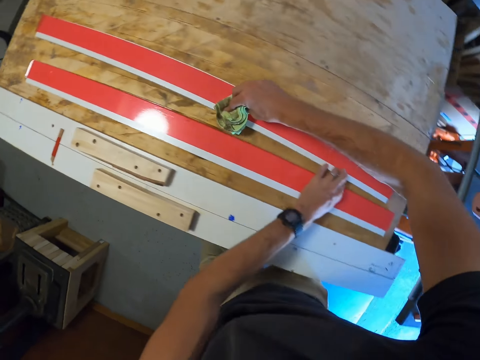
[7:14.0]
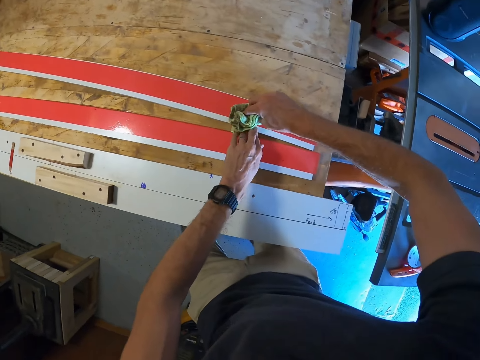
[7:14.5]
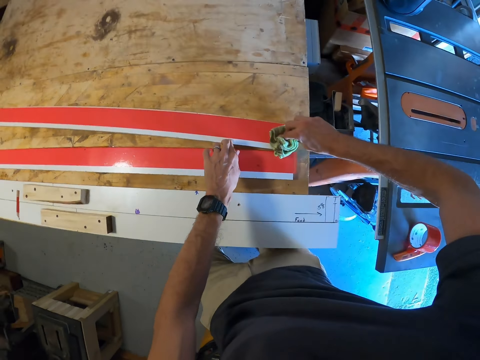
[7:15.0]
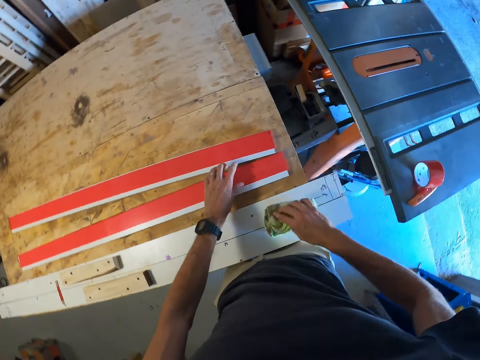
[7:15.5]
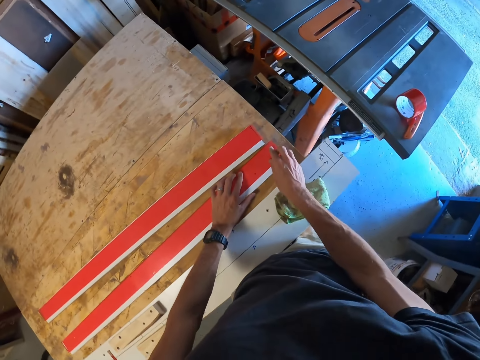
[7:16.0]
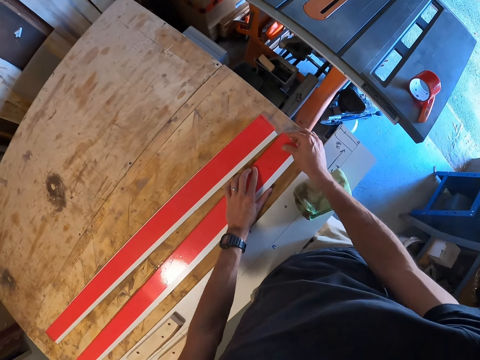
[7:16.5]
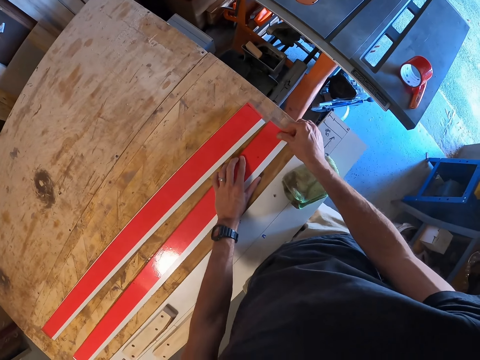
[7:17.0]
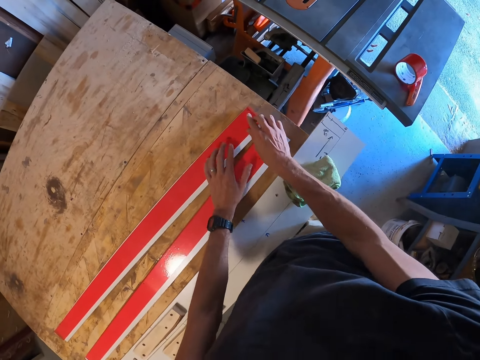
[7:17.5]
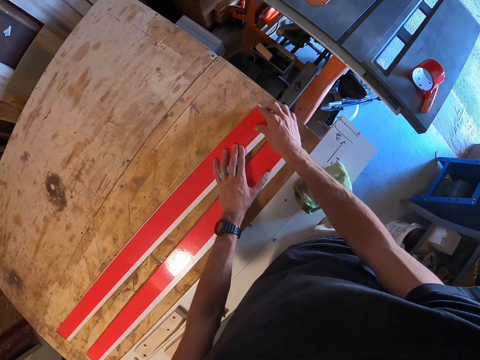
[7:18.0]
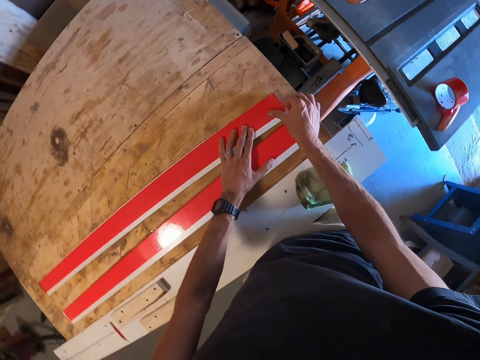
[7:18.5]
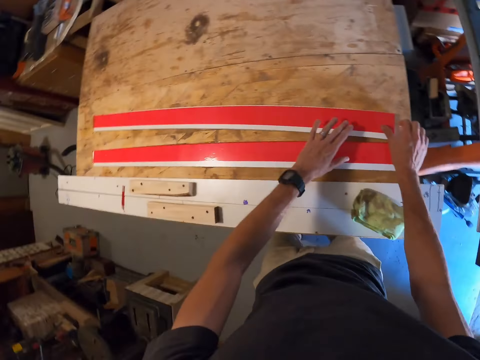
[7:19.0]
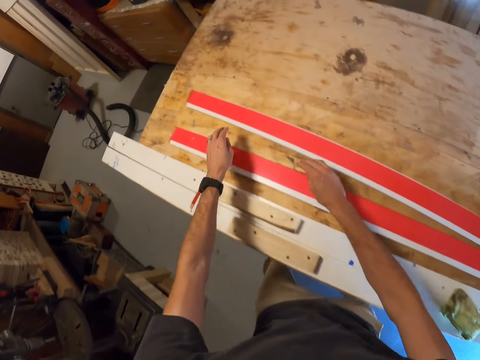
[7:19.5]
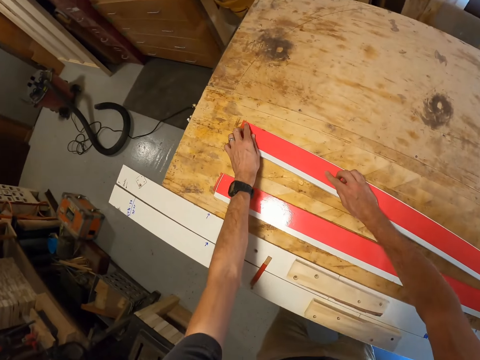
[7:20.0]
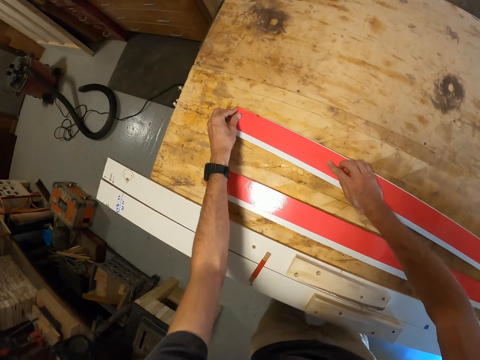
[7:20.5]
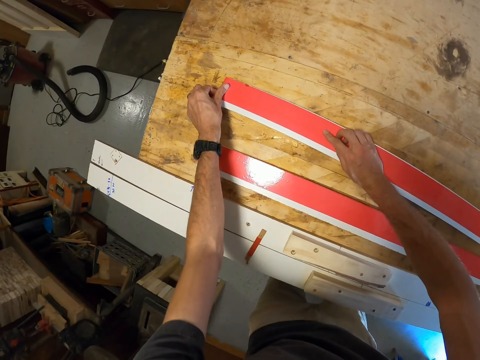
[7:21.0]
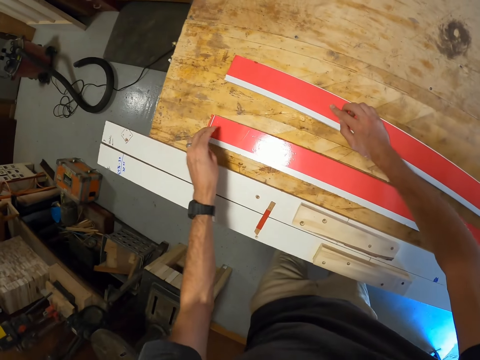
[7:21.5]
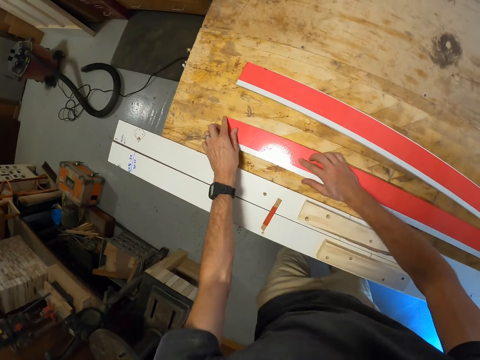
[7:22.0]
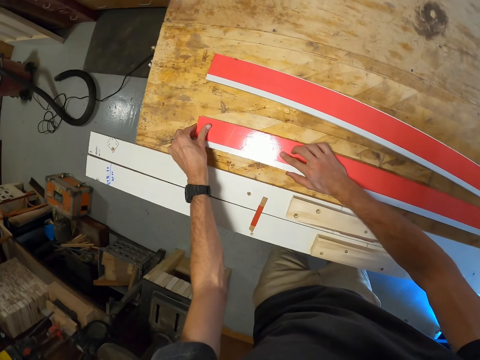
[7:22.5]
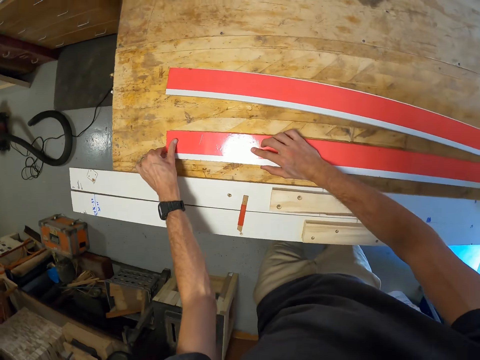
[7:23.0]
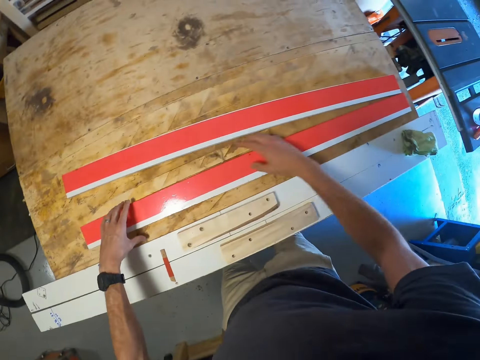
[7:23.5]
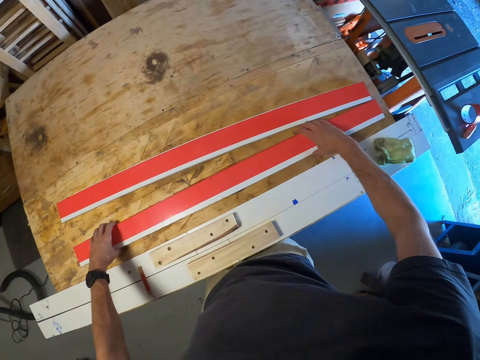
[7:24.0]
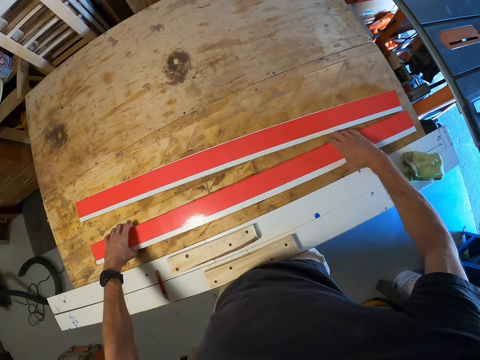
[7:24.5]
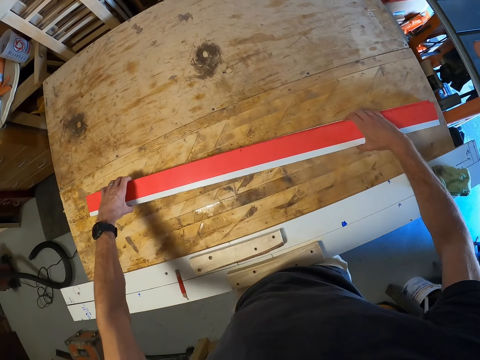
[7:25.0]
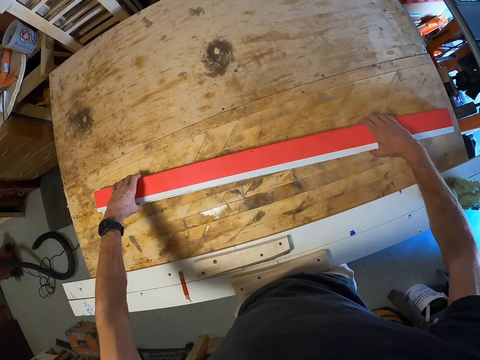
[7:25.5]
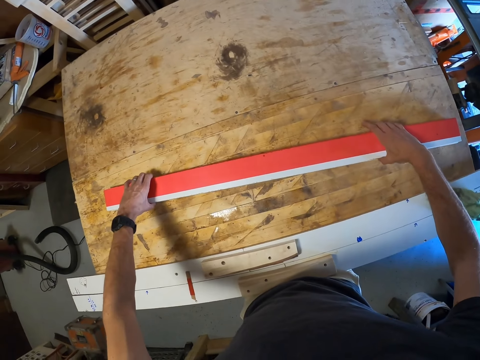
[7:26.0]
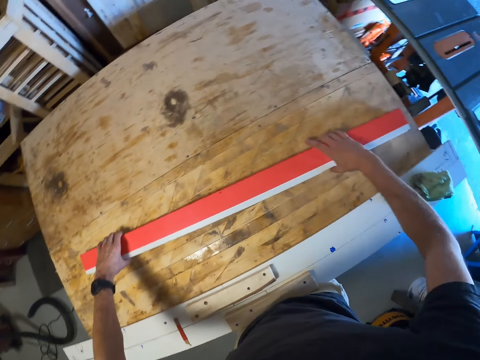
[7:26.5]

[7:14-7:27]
The camera wearer drops the cloth. They touch the edge of a wood. They press down the tape repeatedly. They touch the other edge of the wood. They touch the other edge of another wood. They touch a piece of wood. They place the piece of wood on another piece of wood.

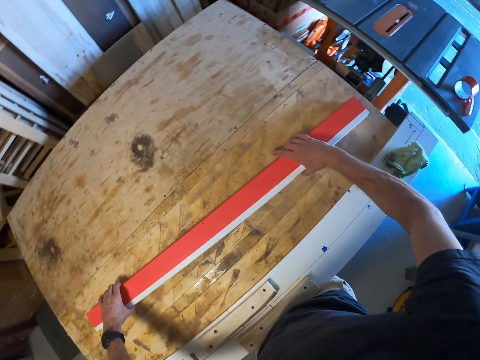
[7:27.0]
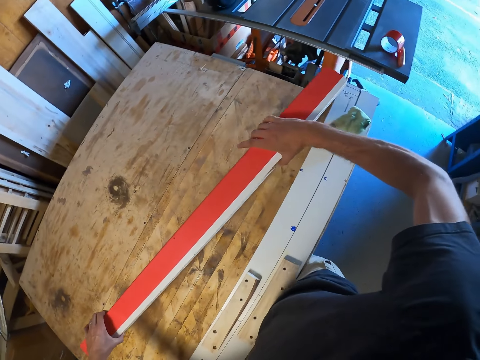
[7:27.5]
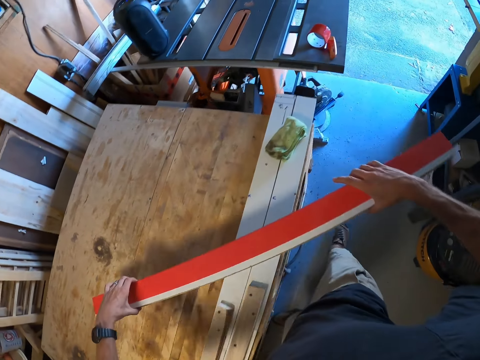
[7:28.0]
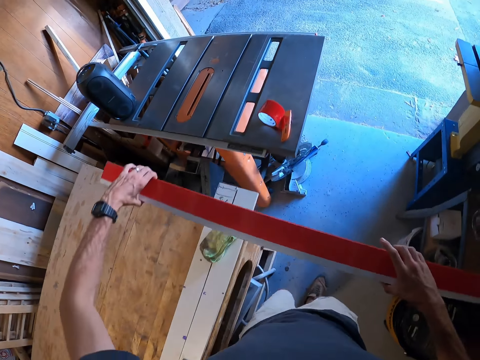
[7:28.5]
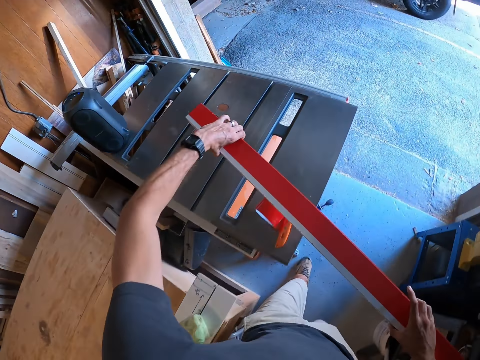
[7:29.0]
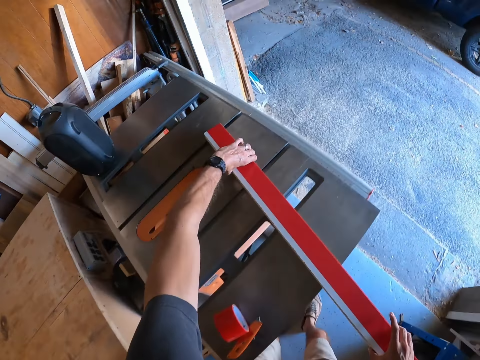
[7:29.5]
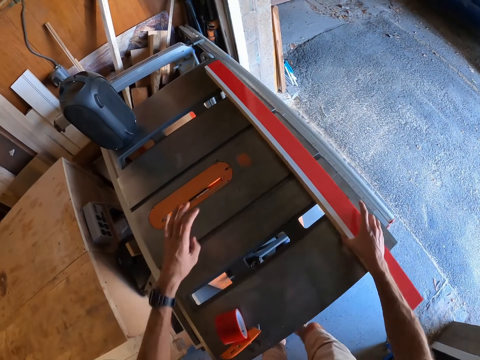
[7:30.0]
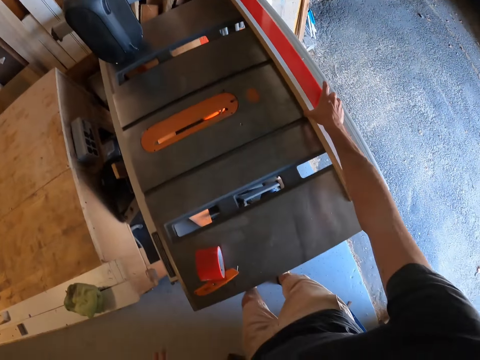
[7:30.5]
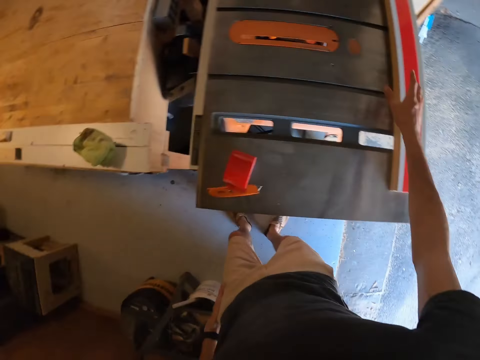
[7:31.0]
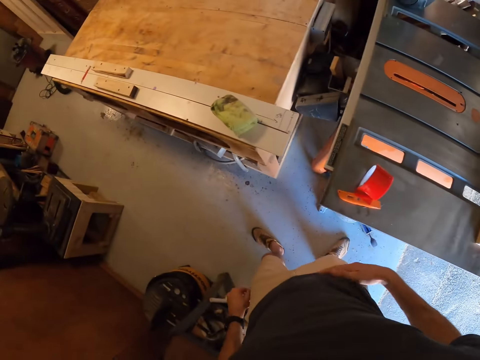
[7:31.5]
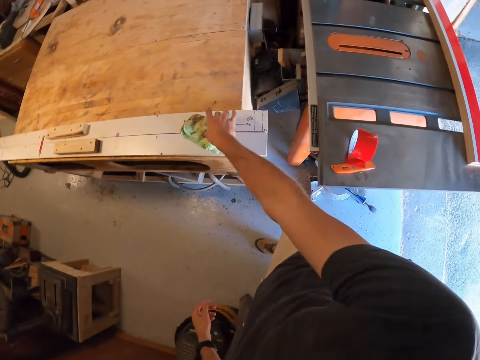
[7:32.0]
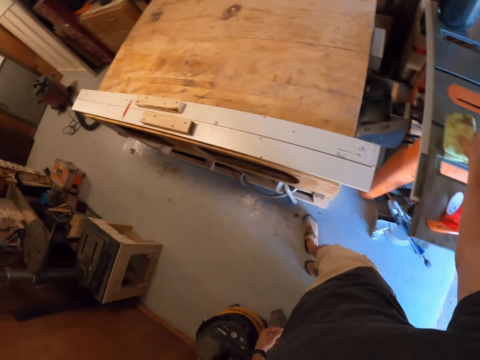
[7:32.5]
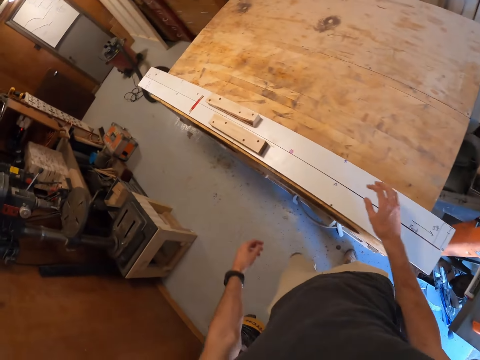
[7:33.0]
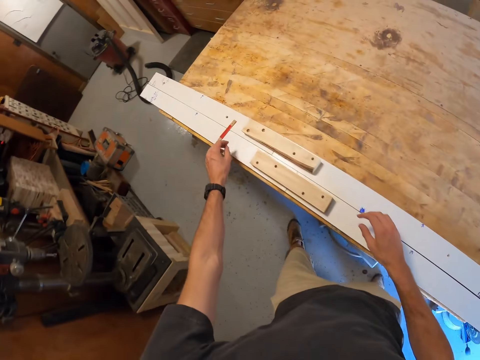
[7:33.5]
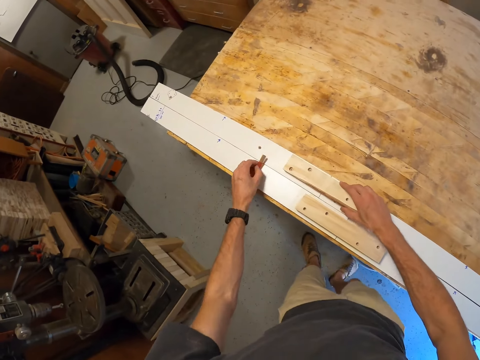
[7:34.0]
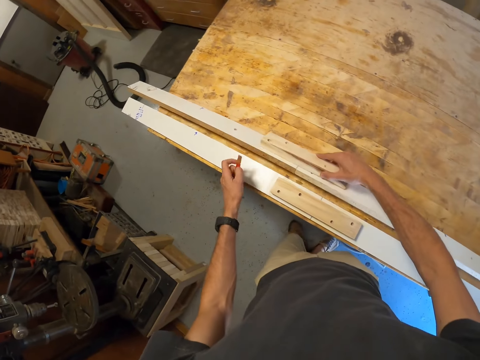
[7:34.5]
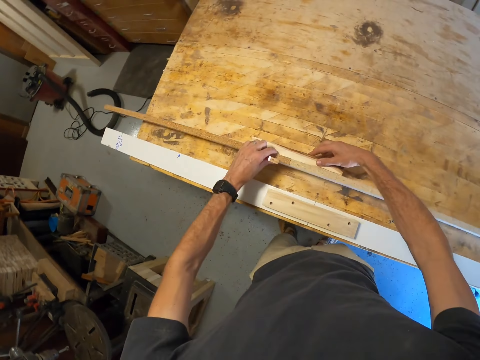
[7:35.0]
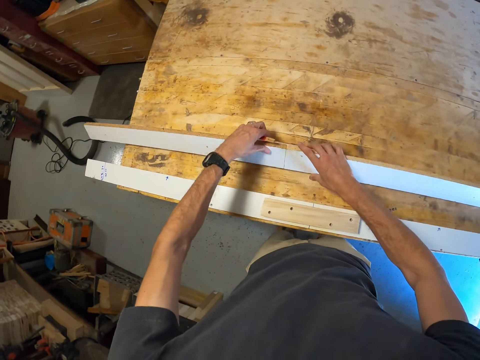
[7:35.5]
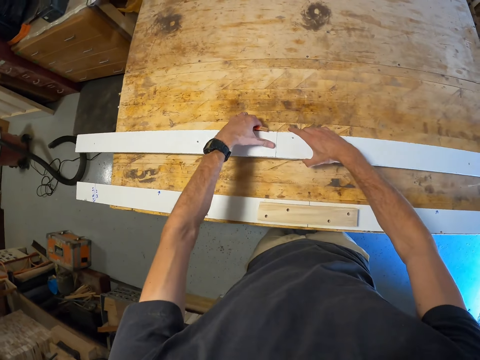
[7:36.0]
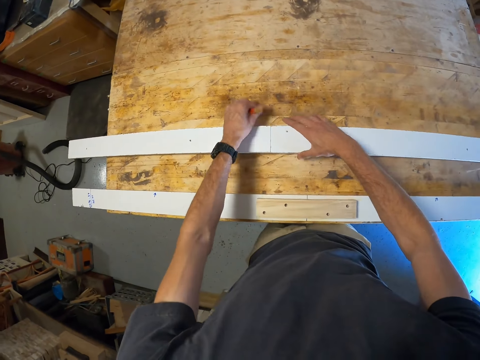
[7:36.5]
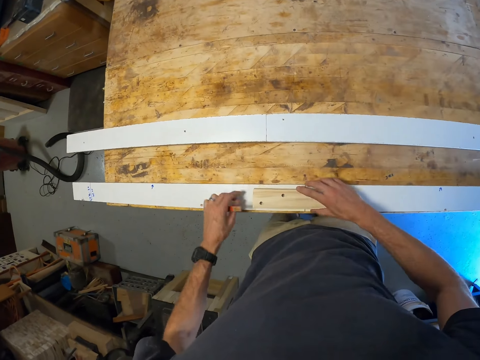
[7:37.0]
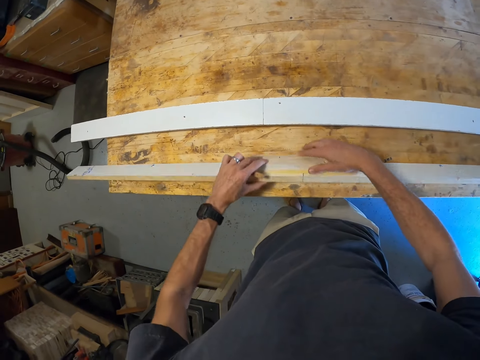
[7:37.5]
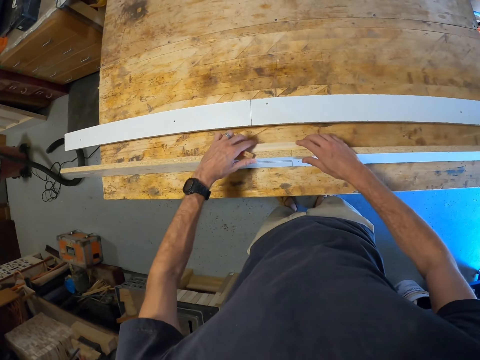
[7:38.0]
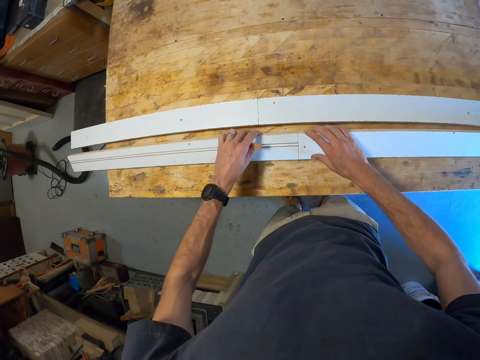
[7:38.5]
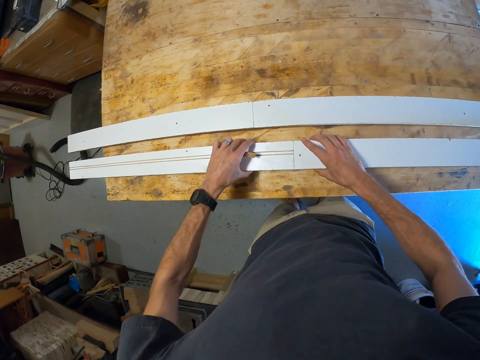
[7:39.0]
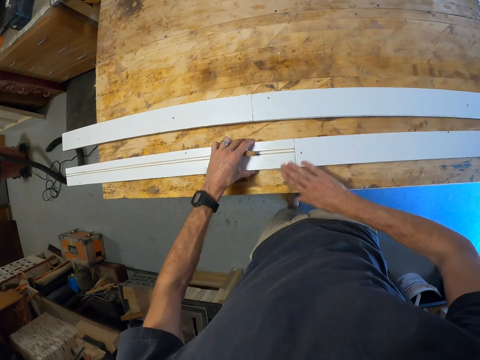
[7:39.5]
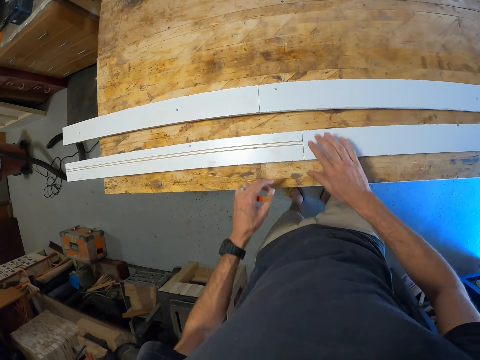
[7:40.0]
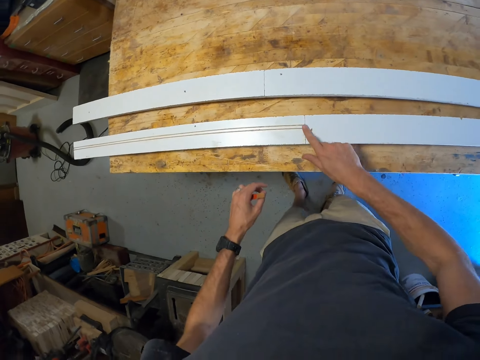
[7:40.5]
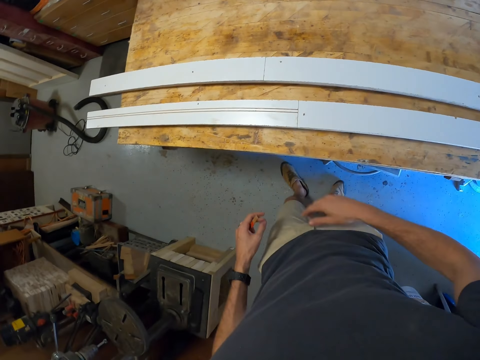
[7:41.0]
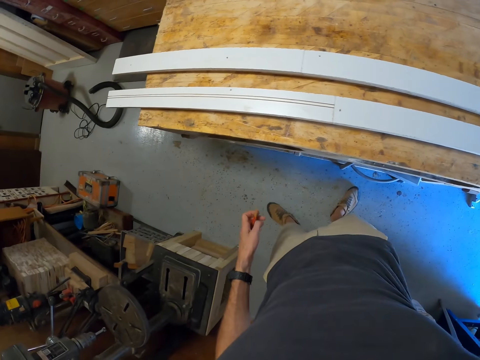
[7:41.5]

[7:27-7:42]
The camera wearer picks two pieces of wood. They place the two pieces of wood on a table saw. They turn left. They pick up a cloth. They pick a pencil. They drop the cloth. They pick up a piece of wood. They flip over the piece of wood. They turn another piece of wood. They rub hands on the piece of wood.
